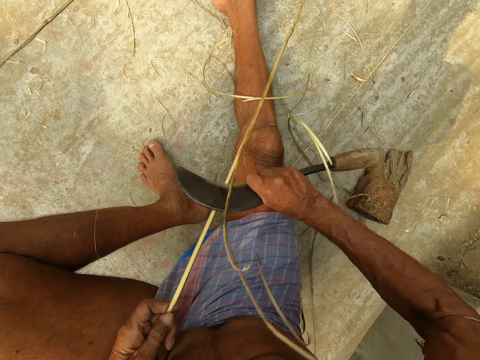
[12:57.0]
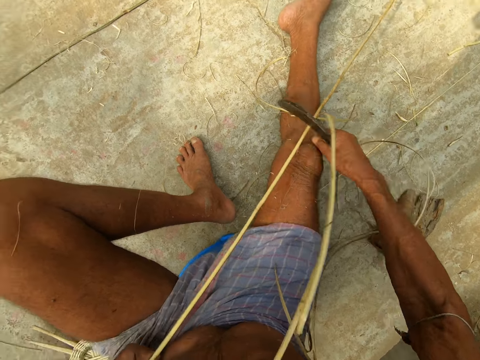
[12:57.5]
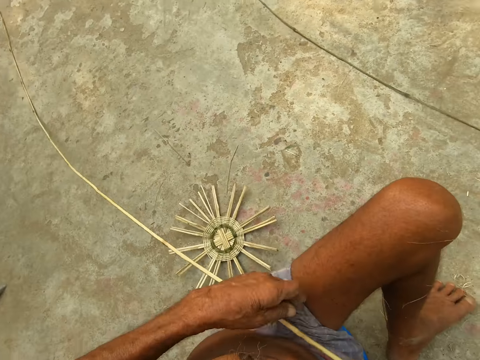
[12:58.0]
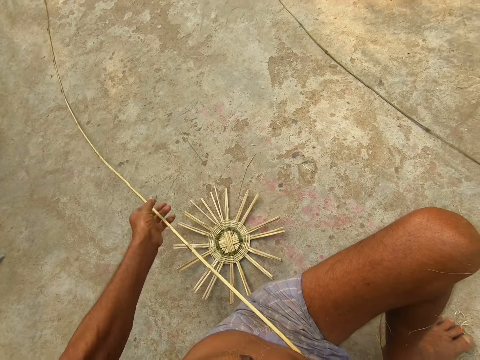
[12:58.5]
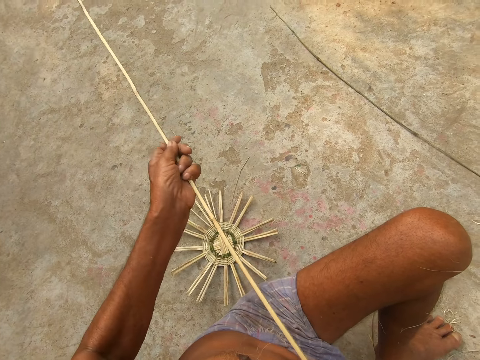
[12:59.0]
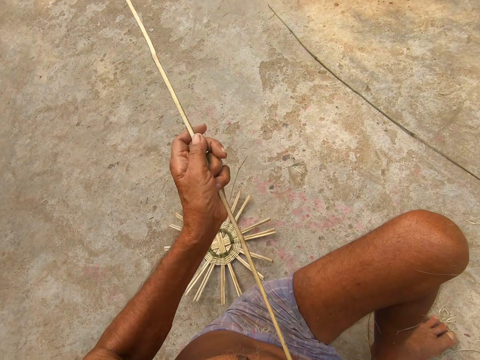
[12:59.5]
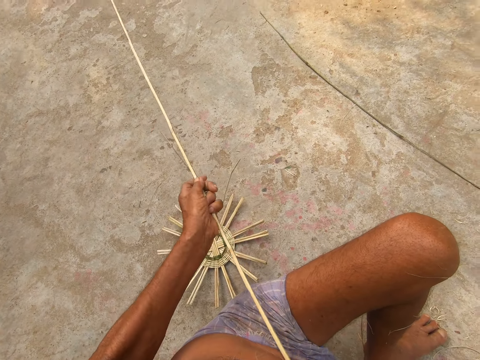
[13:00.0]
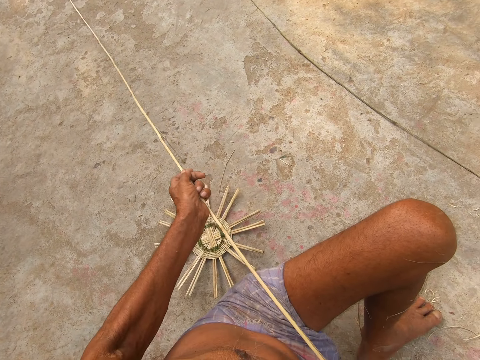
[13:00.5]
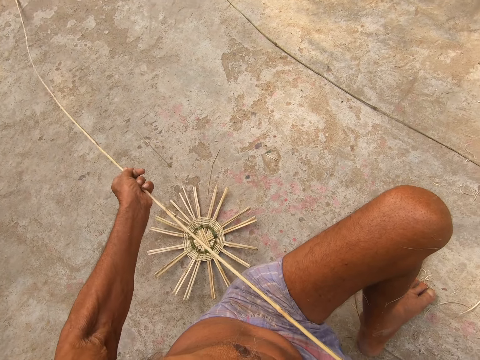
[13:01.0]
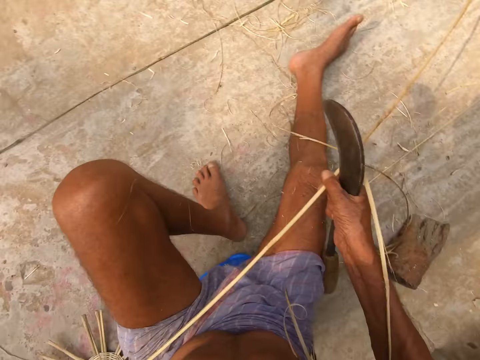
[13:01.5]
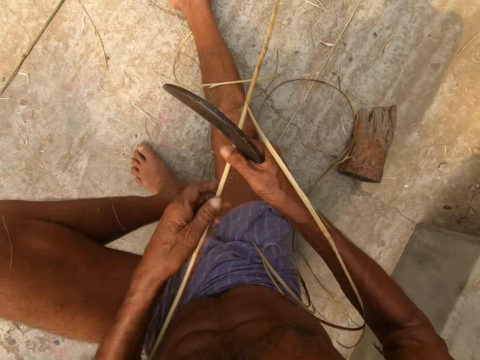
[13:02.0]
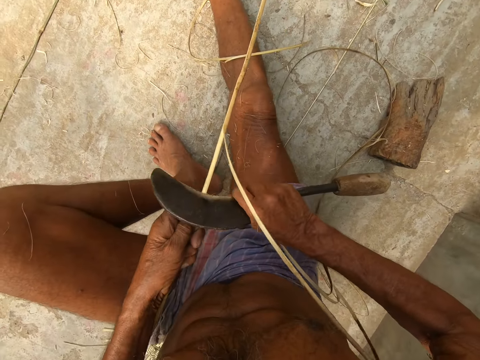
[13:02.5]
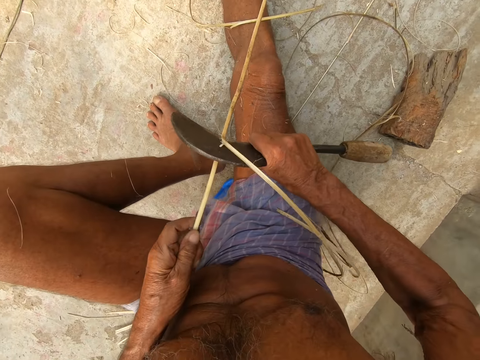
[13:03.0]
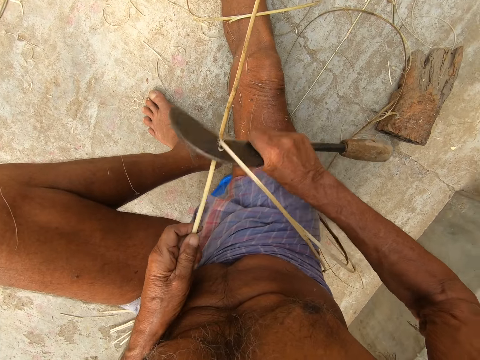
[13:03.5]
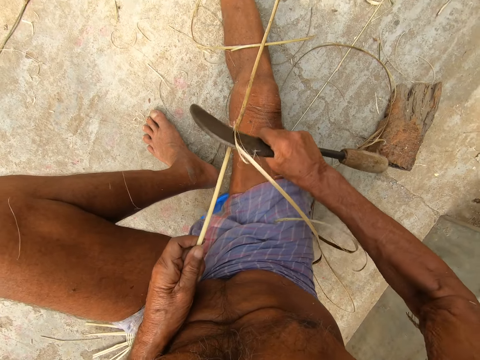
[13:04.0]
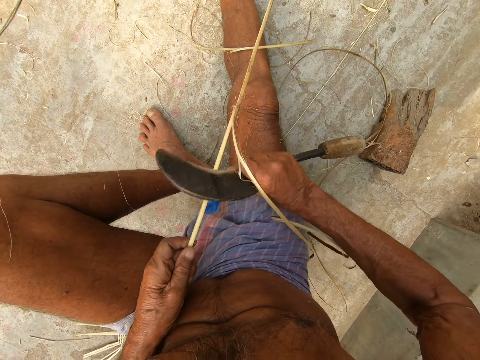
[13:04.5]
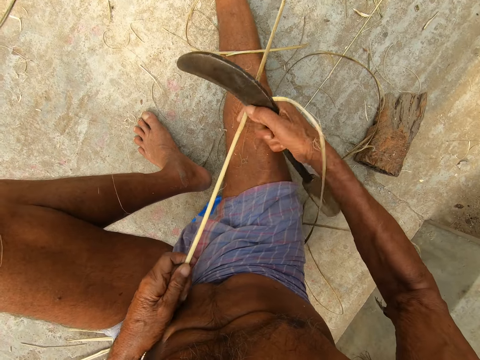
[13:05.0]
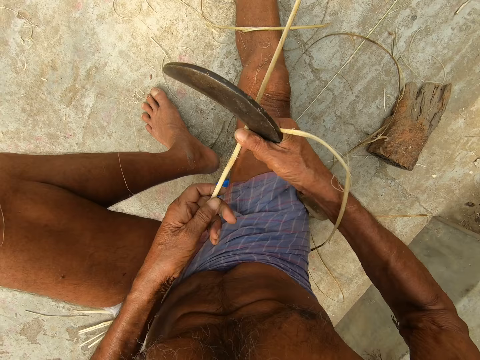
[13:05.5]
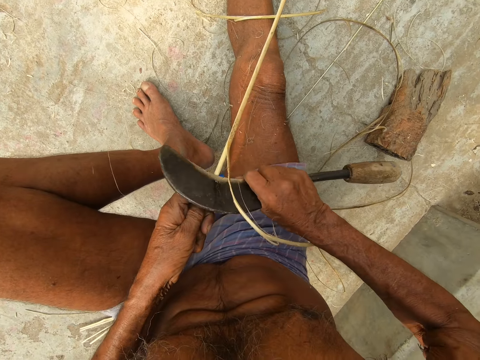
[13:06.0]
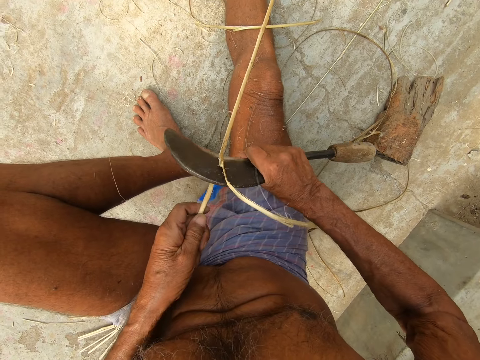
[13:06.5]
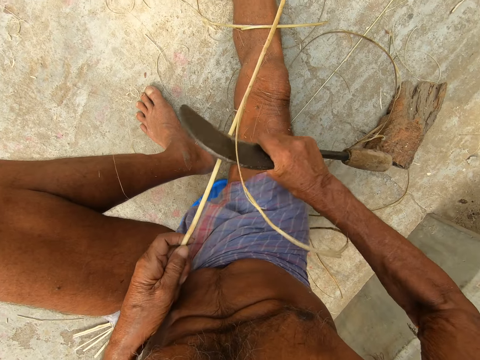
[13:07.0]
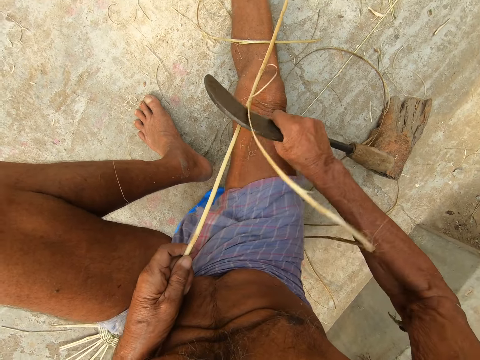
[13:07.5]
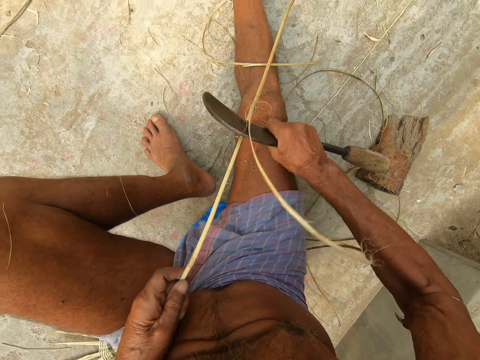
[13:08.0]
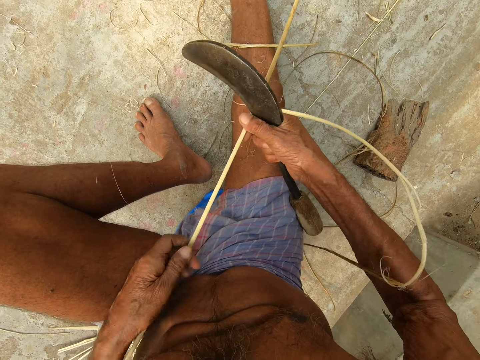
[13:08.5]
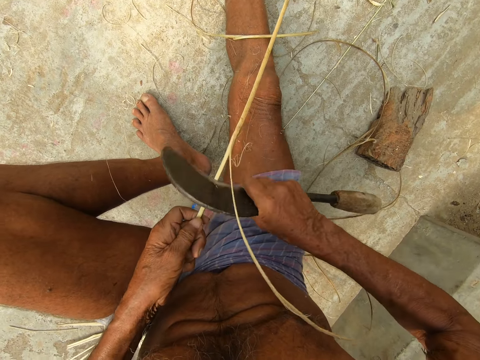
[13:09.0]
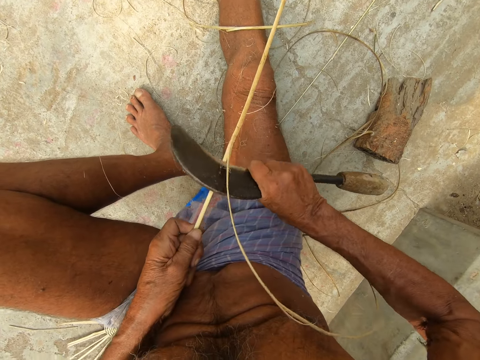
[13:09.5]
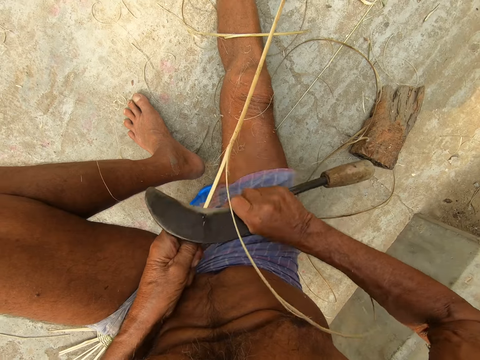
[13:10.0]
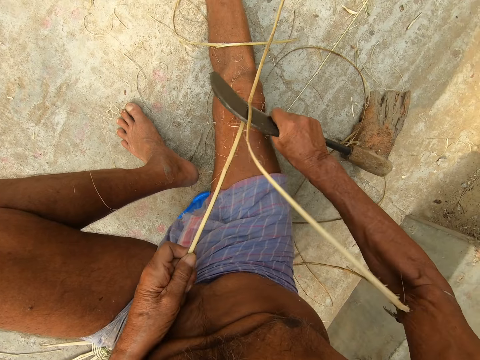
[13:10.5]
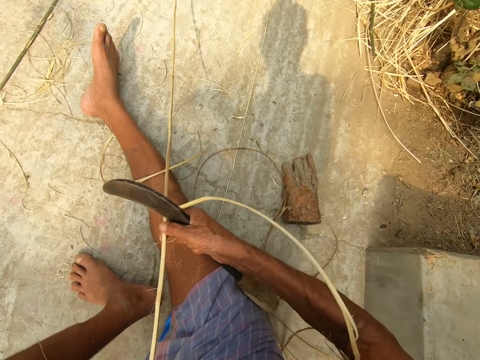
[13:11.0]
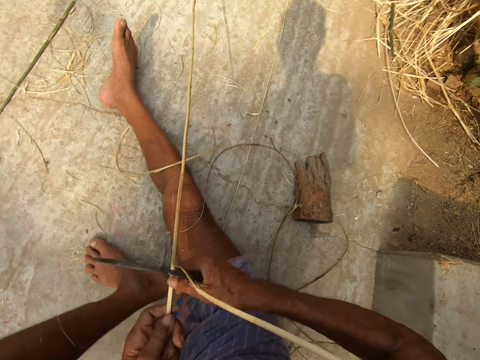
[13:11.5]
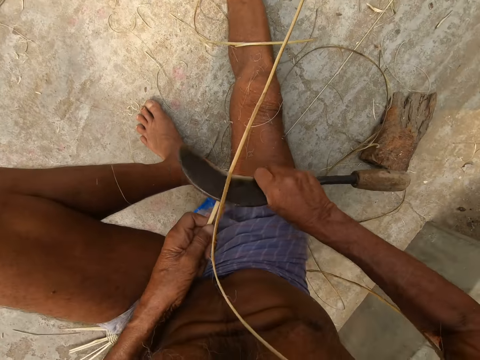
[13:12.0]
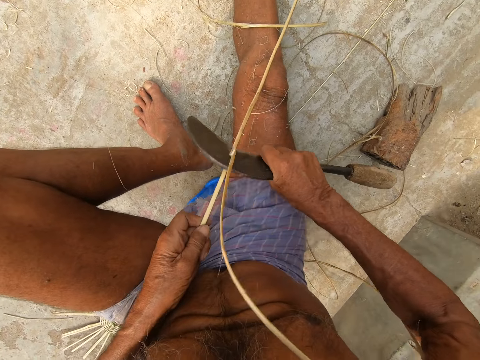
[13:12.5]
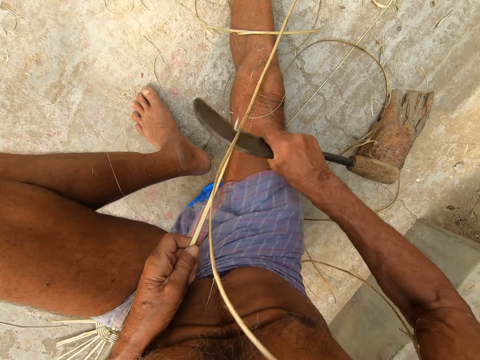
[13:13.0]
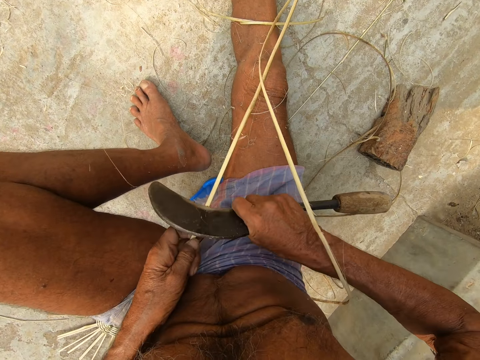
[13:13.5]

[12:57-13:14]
The camera wearer holds the wicker or fiber in his right hand with his left hand. He holds the wicker in his right hand with his left hand again. He scrapes the wicker in his left hand with the sickle in his right hand. He peels the fiber using the sickle. He peels the fiber using the sickle again. He holds the fiber. He peels the fiber using the sickle.

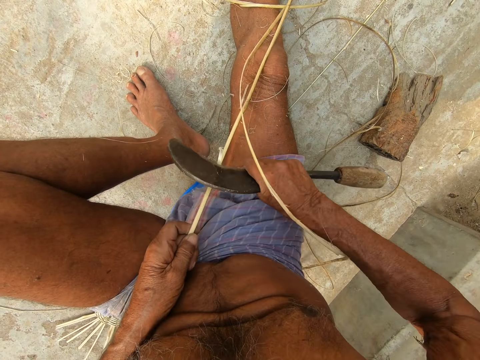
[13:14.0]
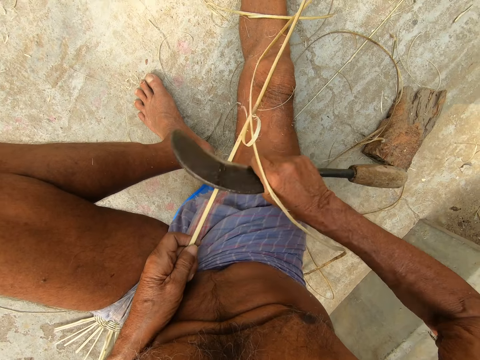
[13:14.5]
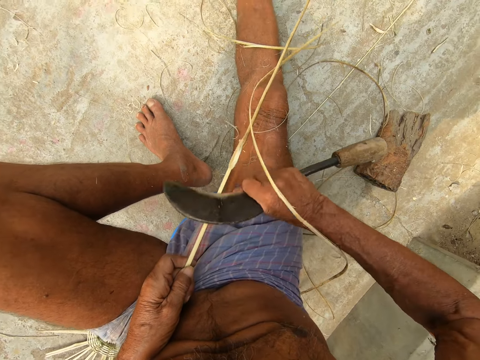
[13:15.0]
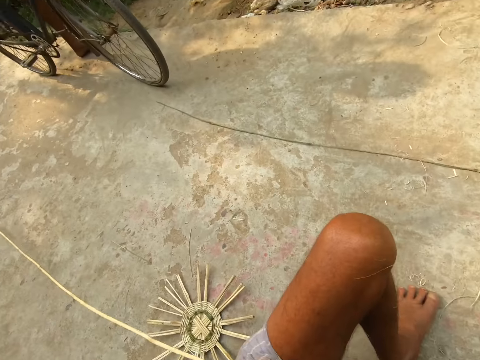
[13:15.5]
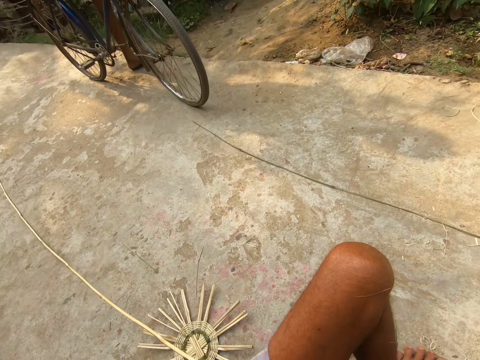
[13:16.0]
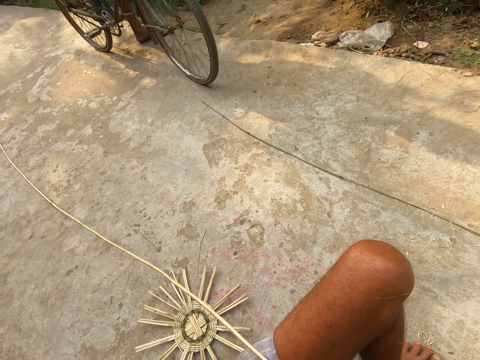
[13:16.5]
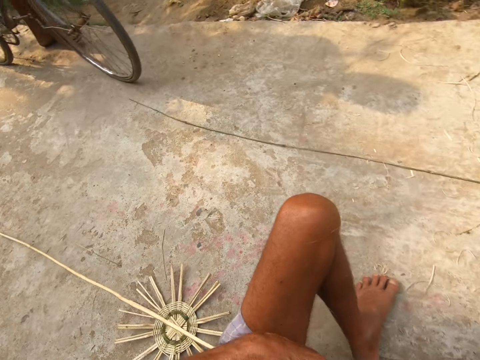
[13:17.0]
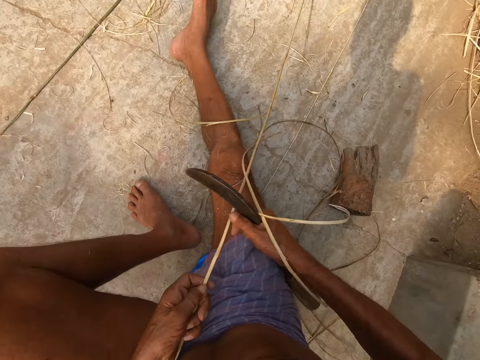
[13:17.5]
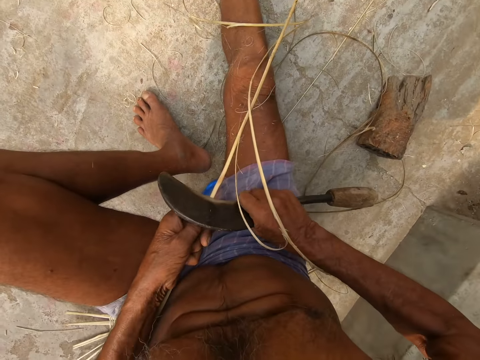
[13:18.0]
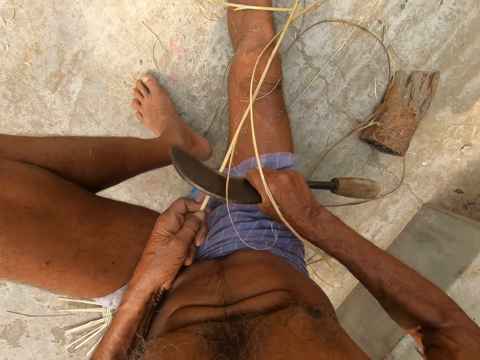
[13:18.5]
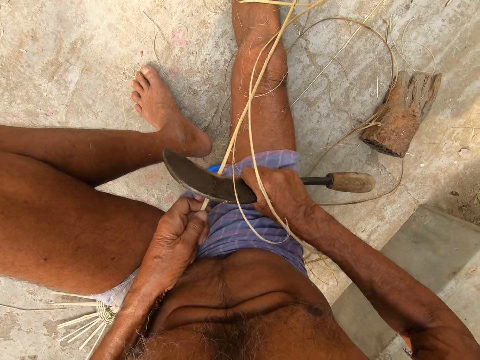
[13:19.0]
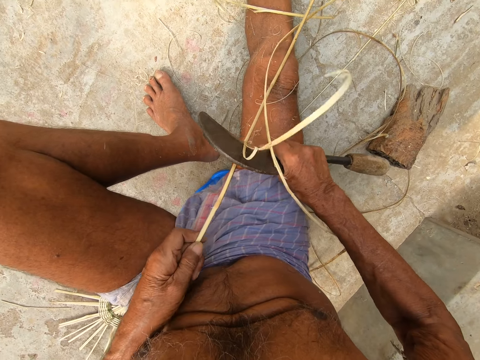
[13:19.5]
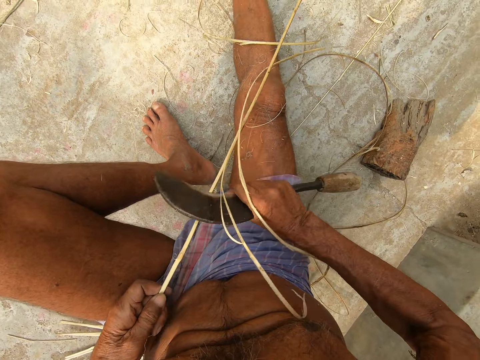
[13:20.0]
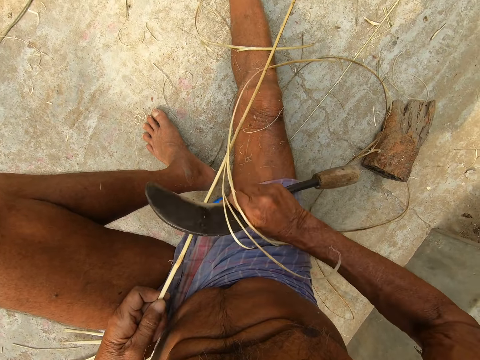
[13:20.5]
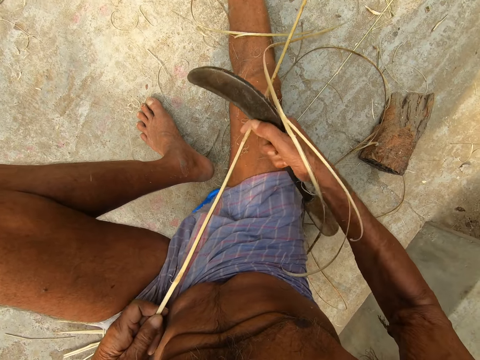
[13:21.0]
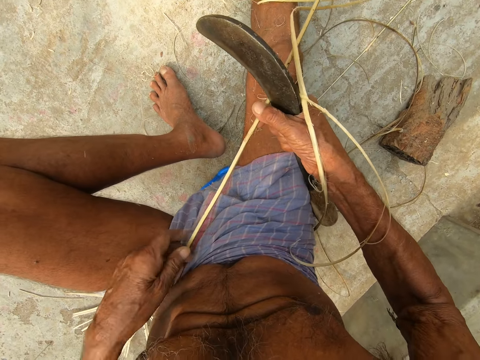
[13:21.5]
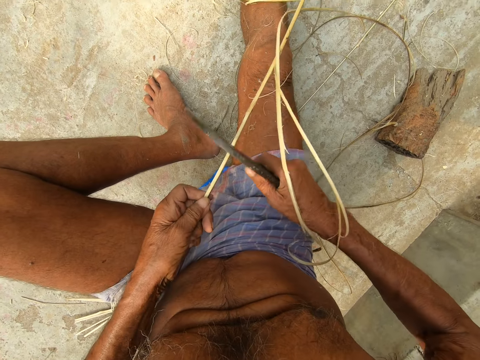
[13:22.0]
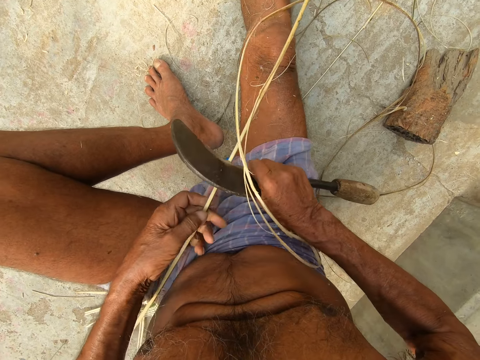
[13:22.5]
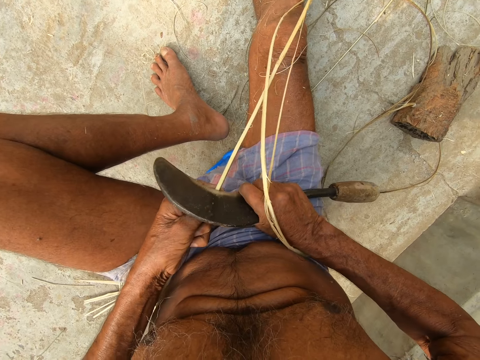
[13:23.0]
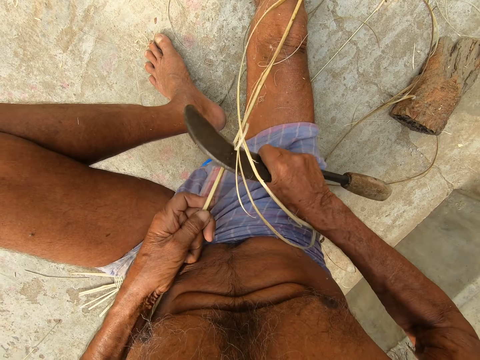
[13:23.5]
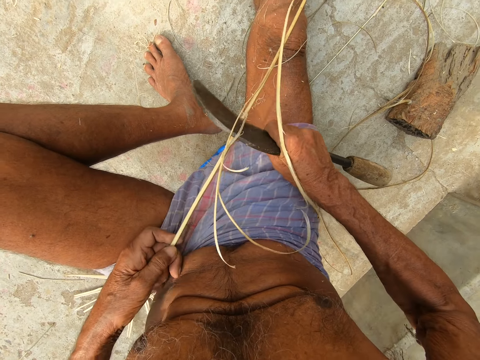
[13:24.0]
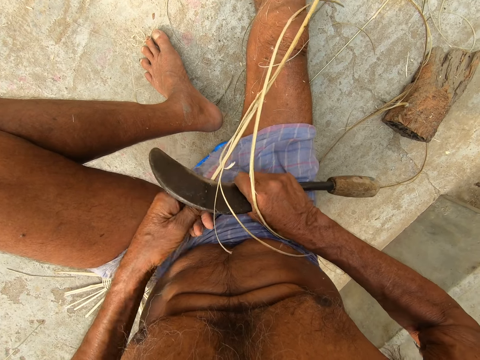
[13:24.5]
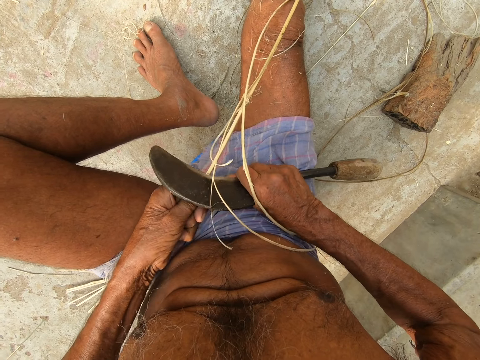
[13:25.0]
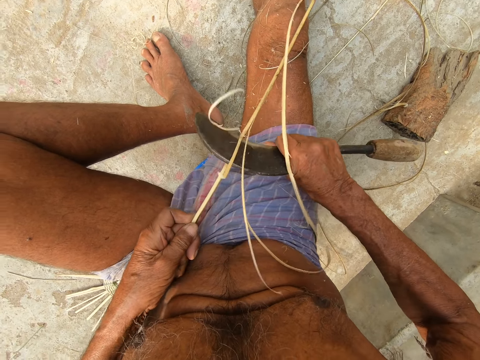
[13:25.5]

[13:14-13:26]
The camera wearer looks around. They peel the fiber using a sickle. They hold the fiber. They peel the fiber using the sickle.
